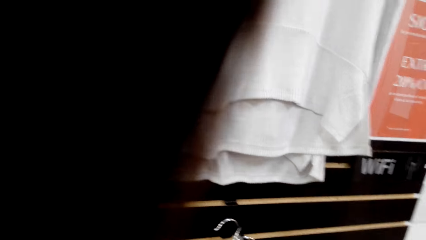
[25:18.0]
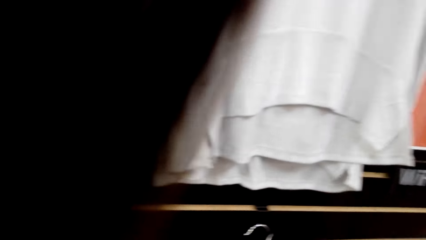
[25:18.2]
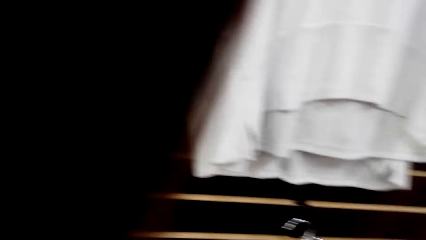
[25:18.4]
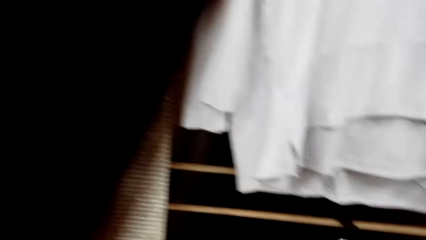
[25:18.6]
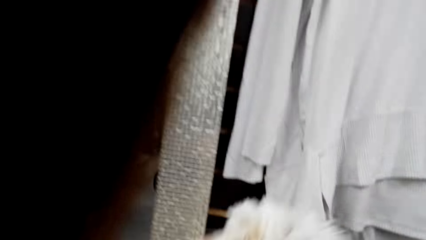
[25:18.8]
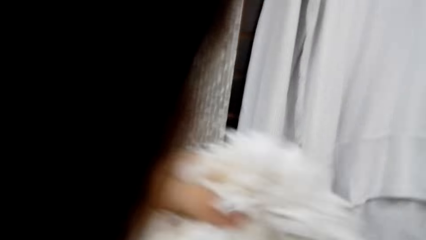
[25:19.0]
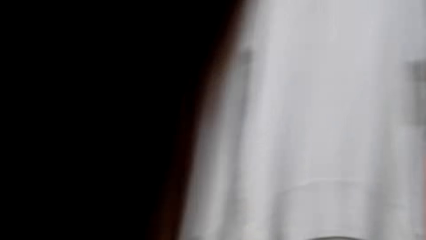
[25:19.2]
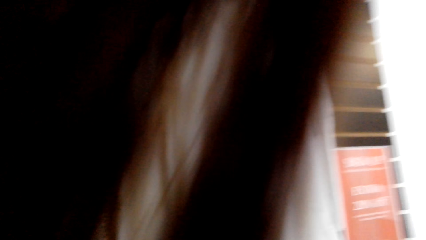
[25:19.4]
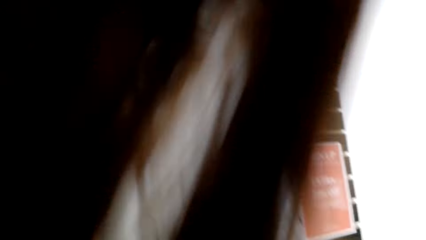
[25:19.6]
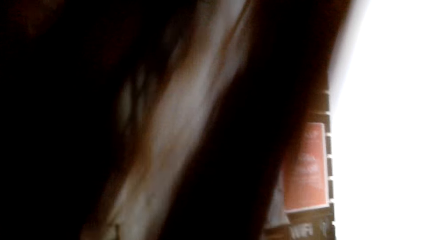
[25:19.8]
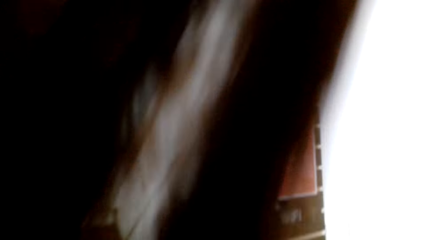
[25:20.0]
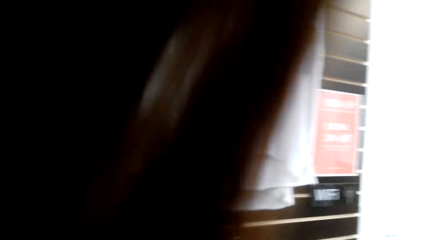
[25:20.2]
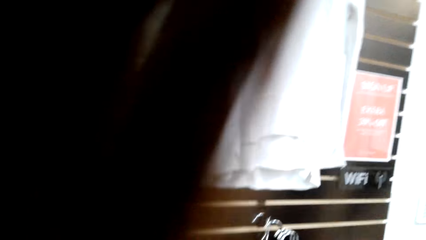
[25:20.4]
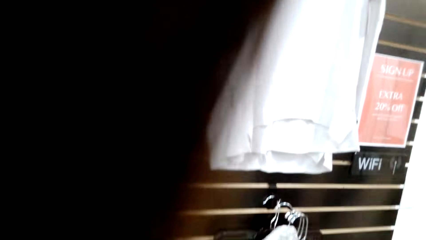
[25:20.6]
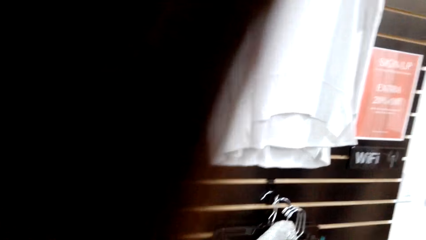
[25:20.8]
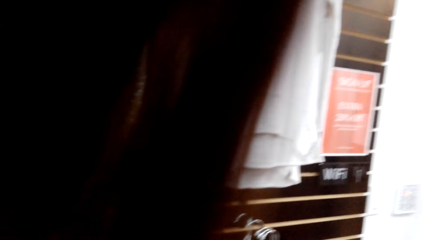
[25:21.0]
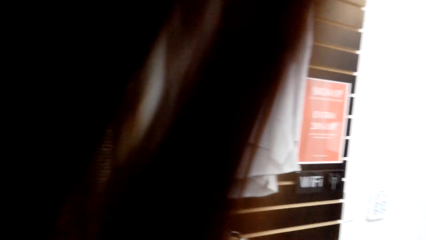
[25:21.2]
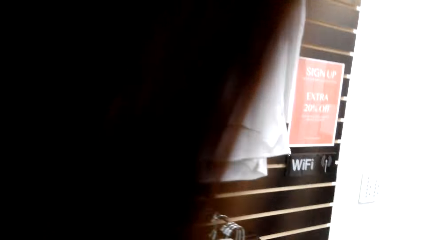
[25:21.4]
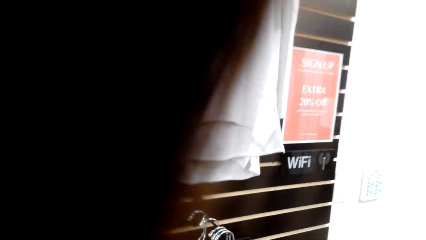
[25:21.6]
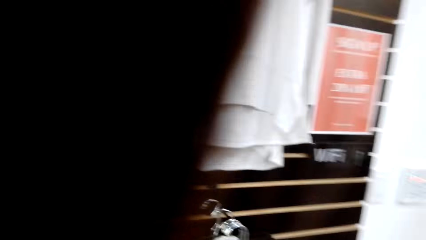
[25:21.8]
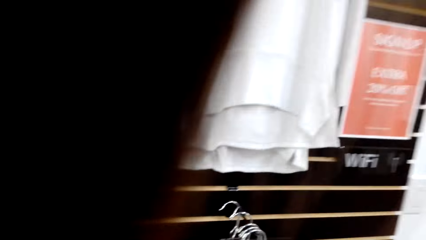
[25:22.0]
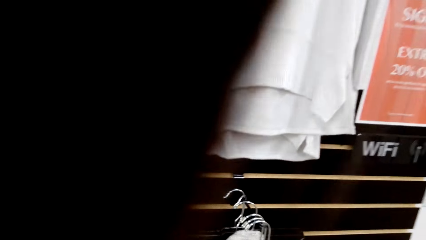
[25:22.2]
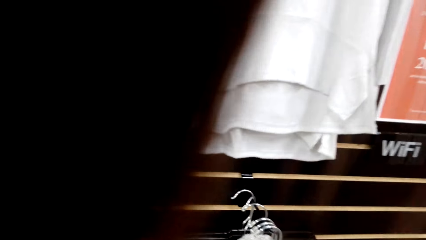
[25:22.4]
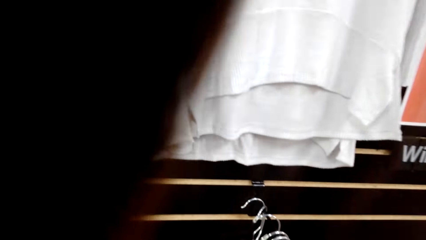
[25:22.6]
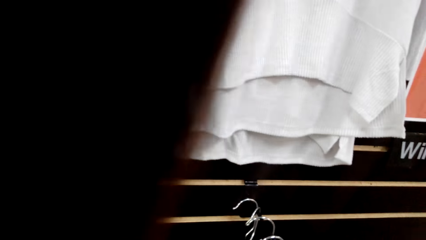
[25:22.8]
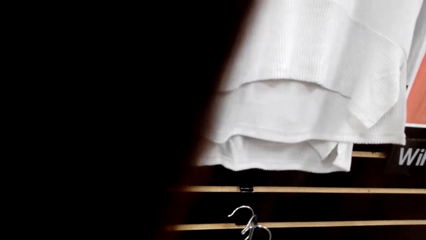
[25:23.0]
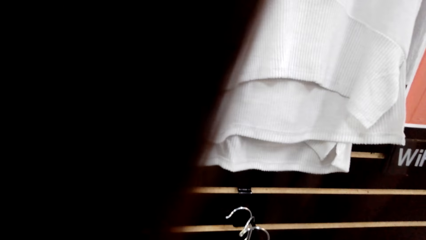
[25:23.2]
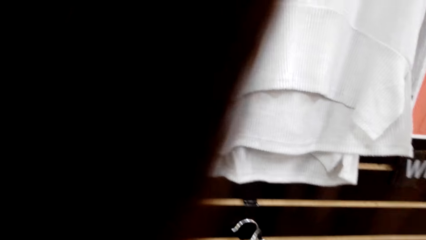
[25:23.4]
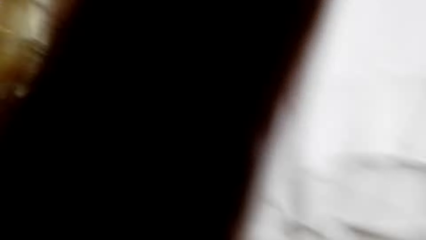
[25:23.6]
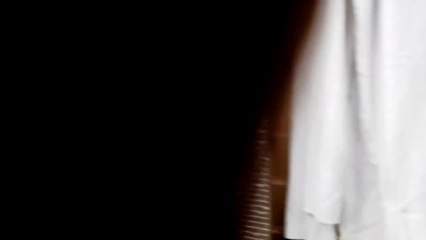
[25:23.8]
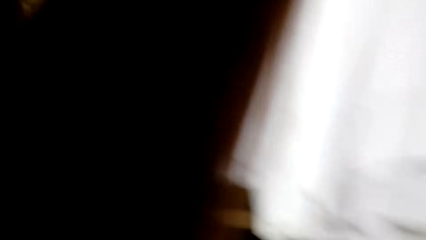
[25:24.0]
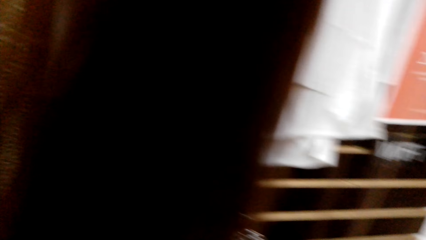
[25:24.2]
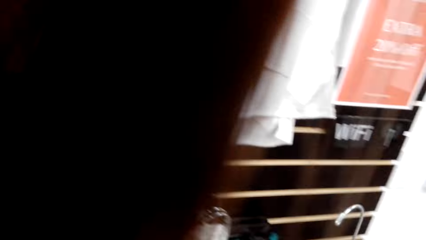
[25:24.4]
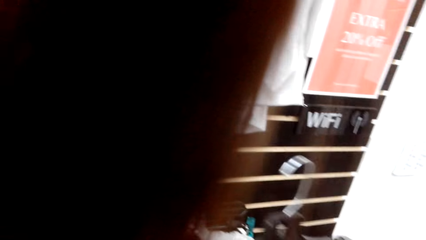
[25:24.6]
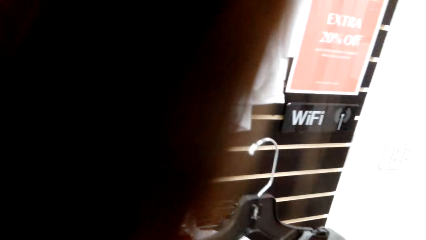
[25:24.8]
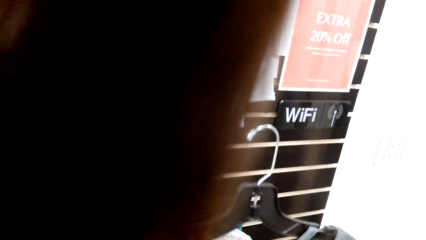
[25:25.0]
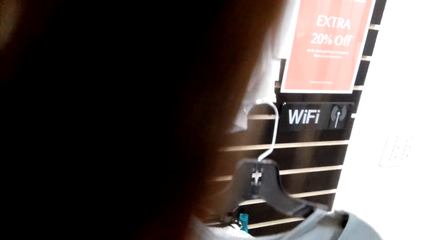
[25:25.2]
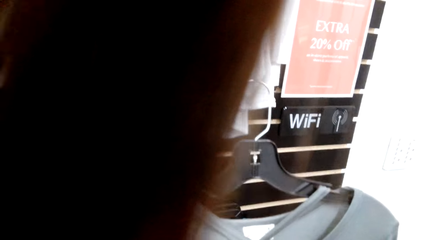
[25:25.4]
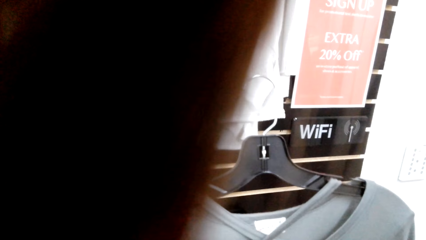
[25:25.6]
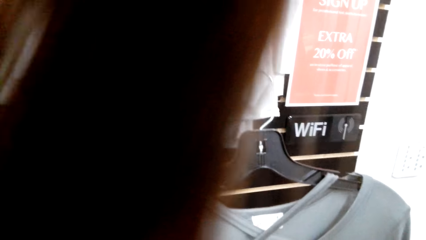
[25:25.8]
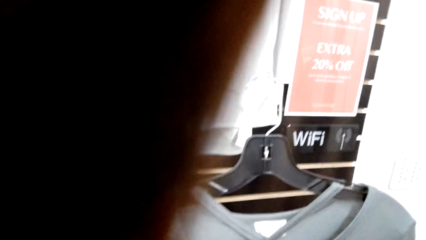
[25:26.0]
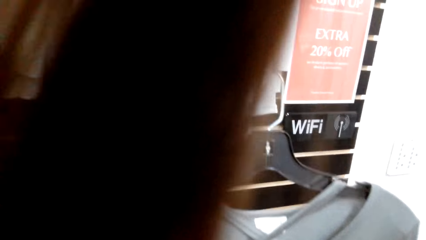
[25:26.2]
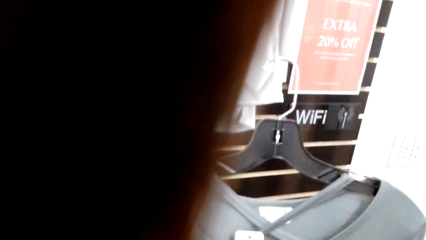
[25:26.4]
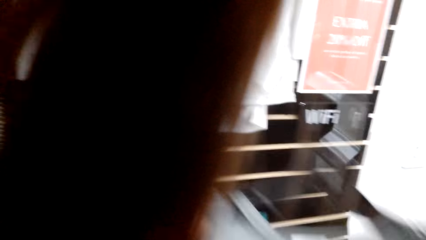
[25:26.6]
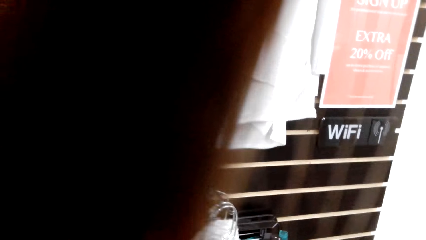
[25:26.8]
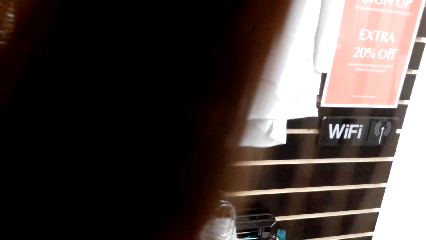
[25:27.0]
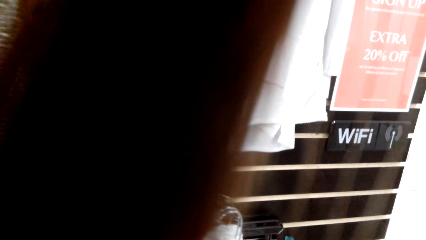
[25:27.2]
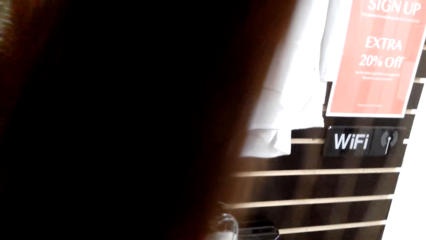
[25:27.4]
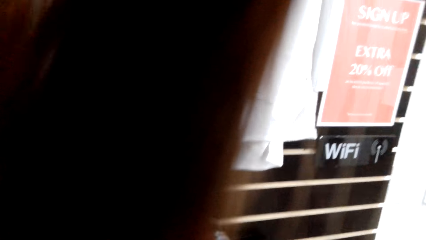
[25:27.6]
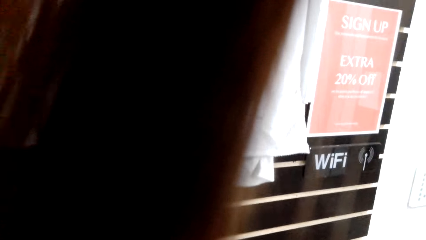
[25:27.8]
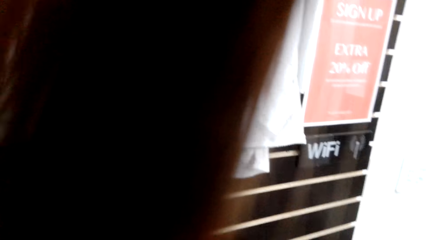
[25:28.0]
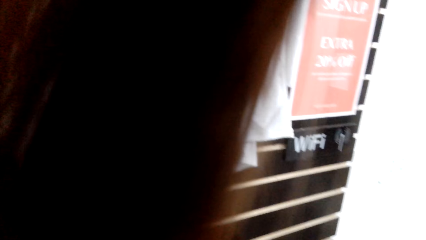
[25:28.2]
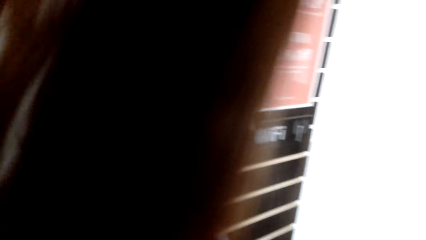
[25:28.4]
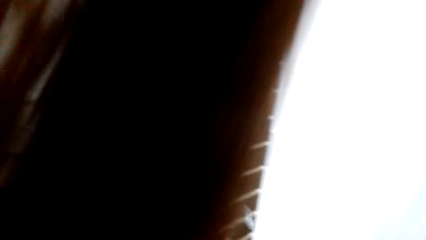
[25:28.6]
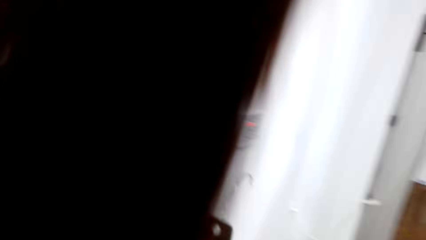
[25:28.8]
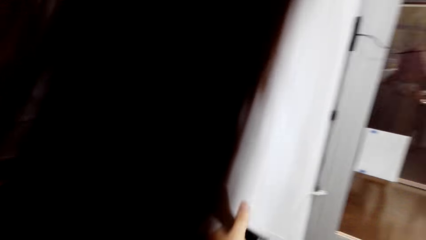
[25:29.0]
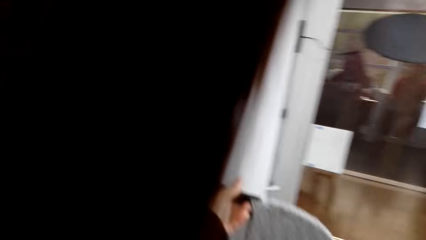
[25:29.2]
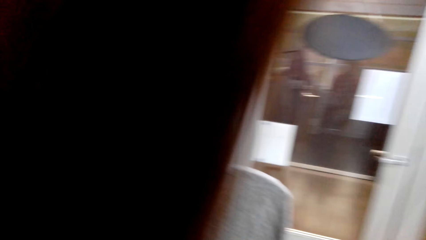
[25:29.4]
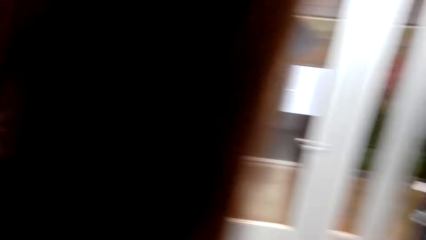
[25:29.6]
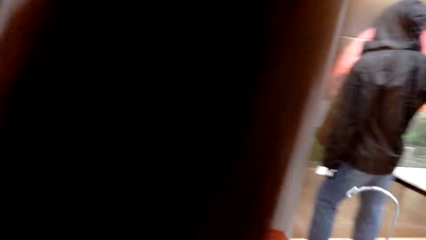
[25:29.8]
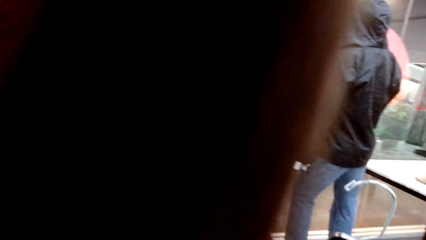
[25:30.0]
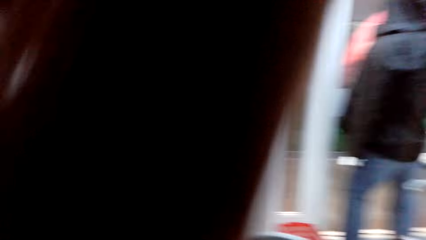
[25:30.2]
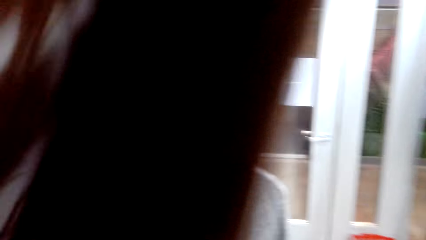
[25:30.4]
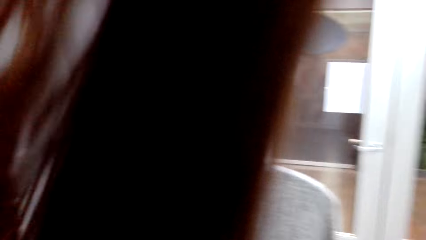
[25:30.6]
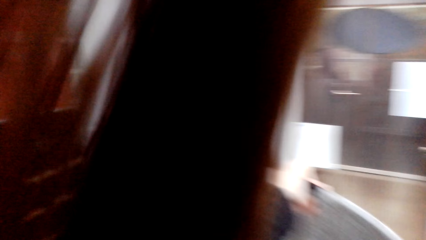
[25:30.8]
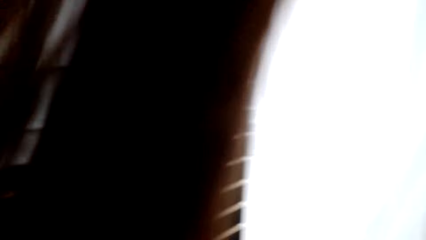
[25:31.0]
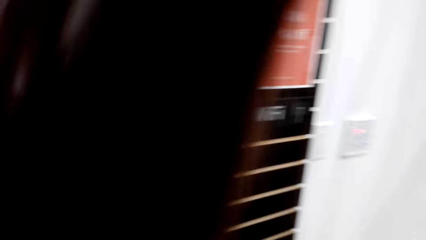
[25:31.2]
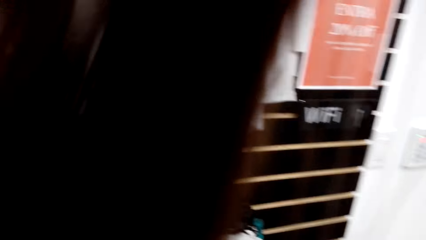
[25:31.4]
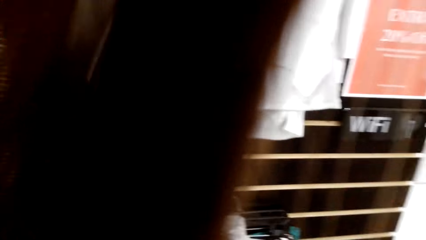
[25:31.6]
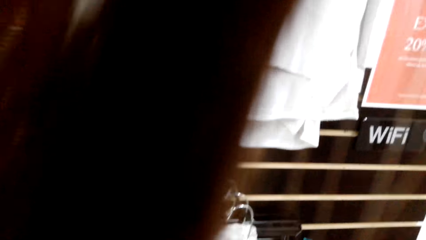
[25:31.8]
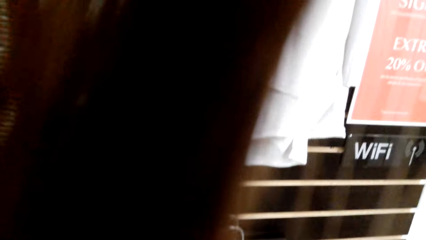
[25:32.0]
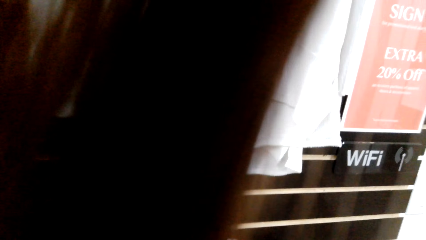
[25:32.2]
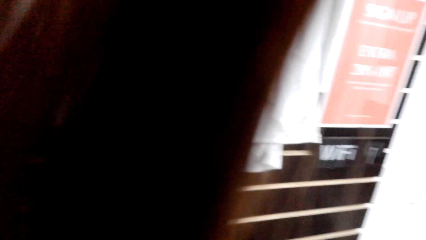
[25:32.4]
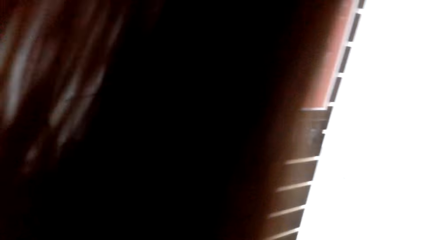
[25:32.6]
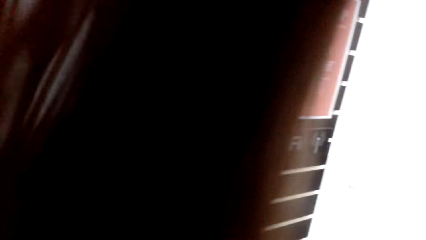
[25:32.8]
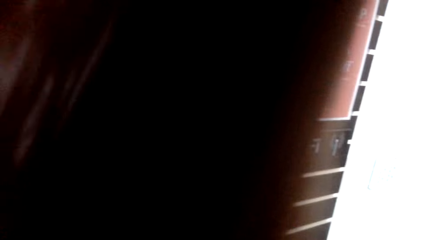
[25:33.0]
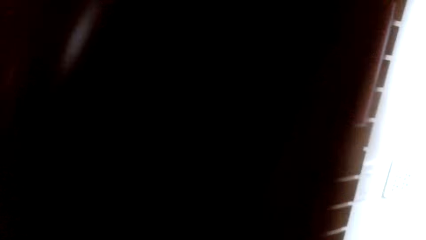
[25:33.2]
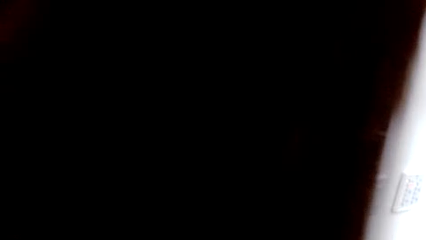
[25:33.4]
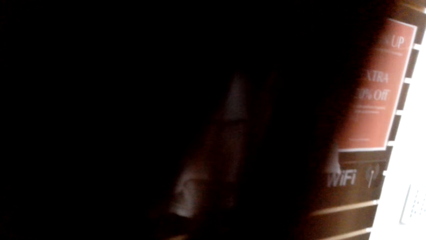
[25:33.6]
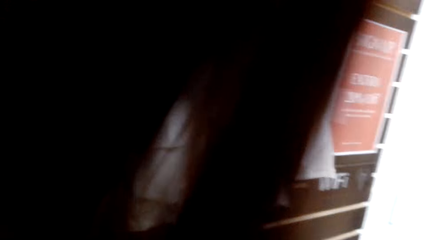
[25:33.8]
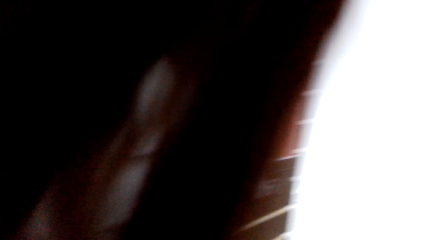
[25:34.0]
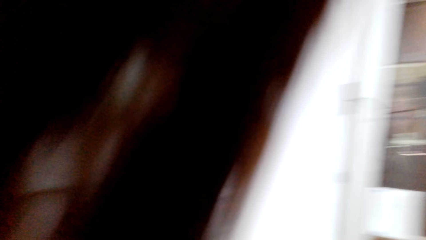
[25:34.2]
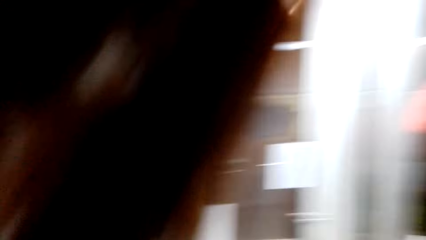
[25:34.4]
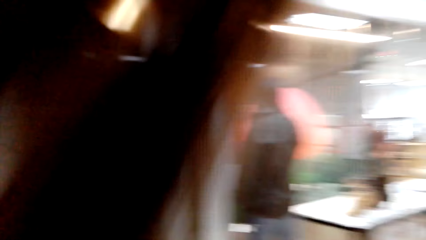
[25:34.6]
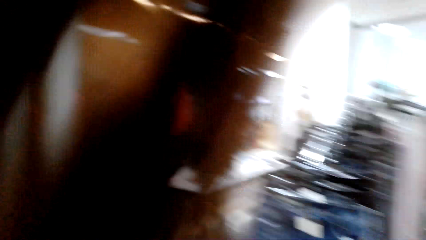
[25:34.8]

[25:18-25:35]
The camera wearer lifts a scarf. They lift a hanger with a sweater.
